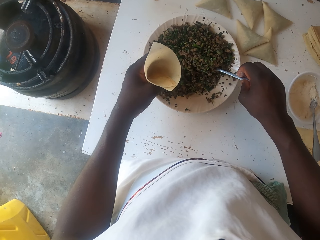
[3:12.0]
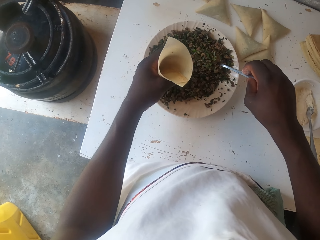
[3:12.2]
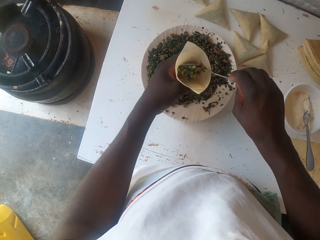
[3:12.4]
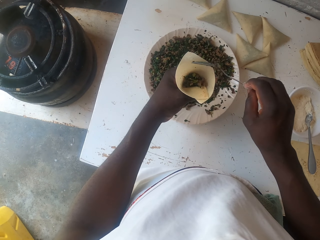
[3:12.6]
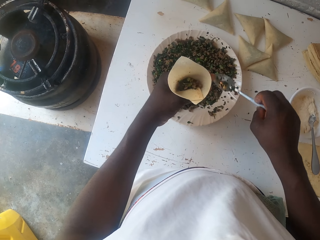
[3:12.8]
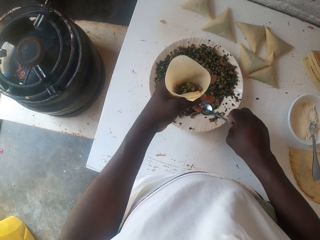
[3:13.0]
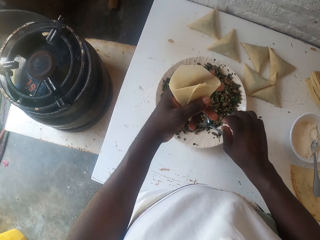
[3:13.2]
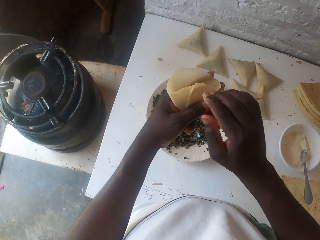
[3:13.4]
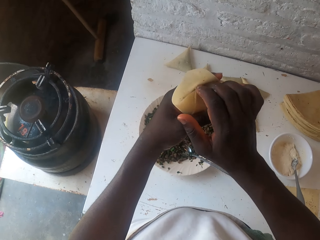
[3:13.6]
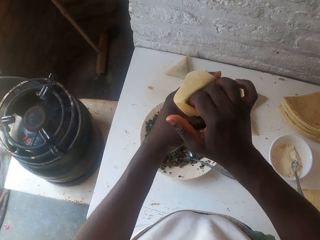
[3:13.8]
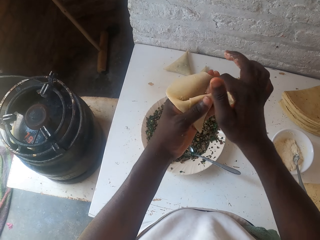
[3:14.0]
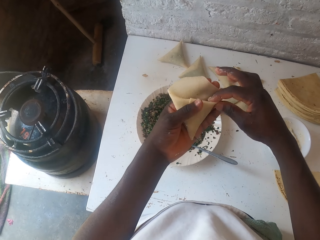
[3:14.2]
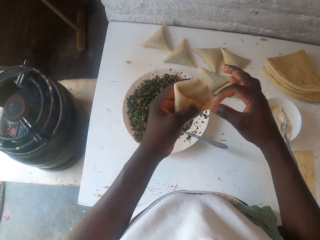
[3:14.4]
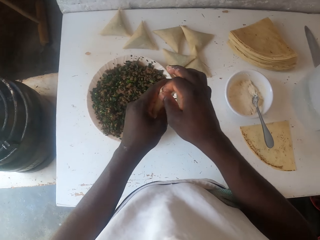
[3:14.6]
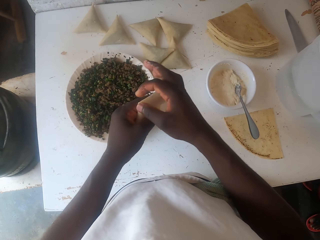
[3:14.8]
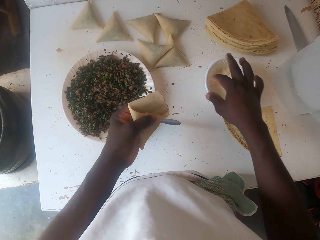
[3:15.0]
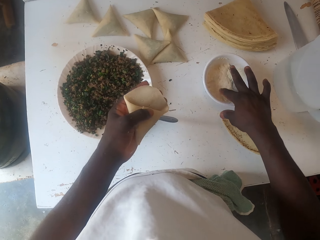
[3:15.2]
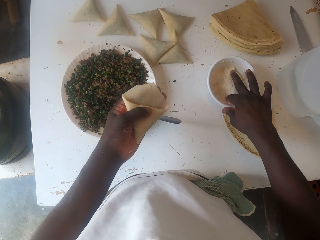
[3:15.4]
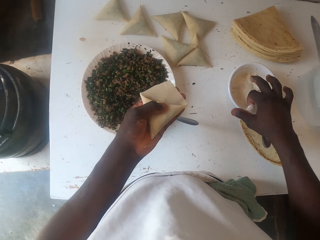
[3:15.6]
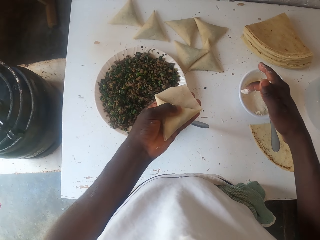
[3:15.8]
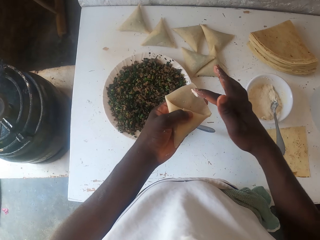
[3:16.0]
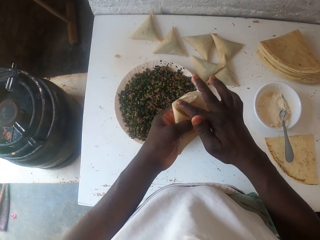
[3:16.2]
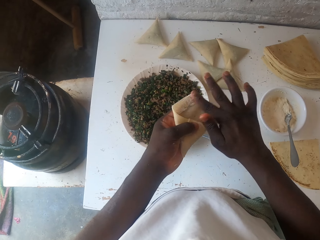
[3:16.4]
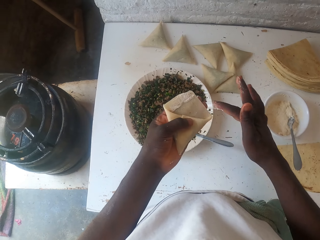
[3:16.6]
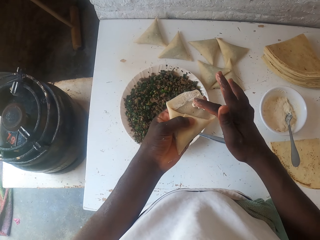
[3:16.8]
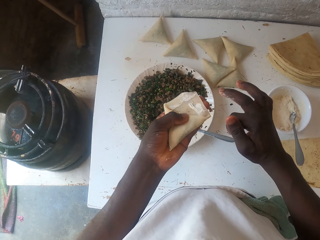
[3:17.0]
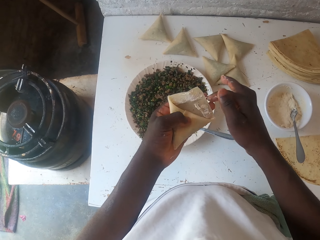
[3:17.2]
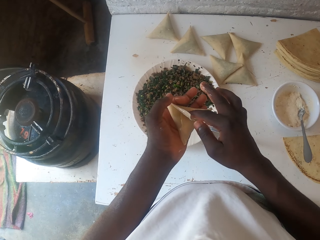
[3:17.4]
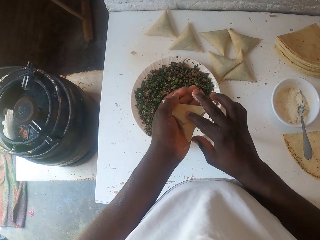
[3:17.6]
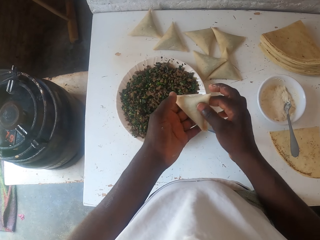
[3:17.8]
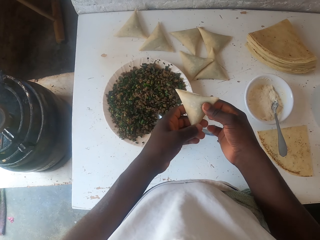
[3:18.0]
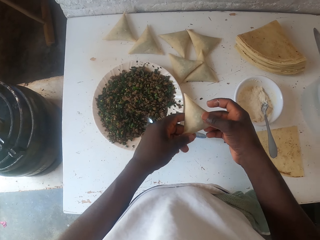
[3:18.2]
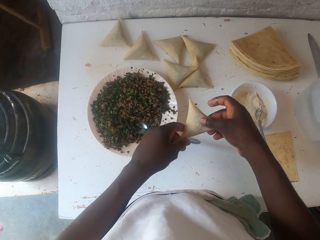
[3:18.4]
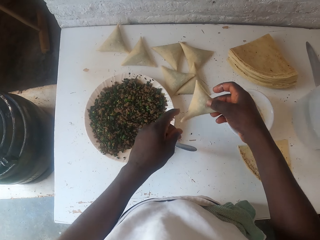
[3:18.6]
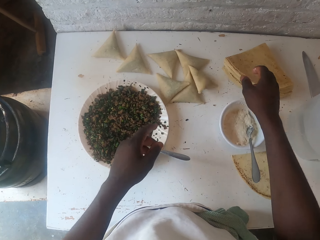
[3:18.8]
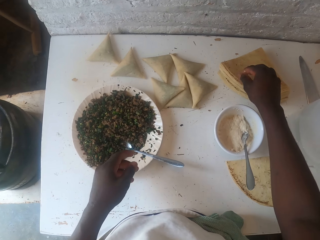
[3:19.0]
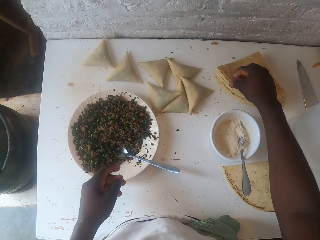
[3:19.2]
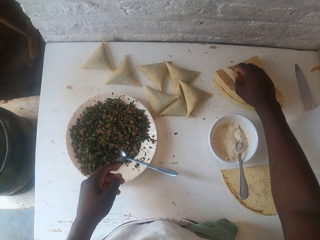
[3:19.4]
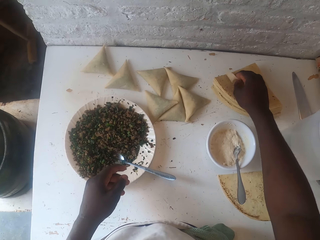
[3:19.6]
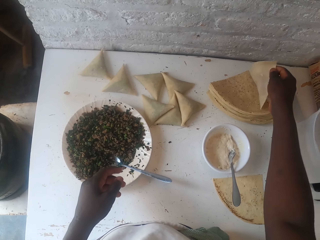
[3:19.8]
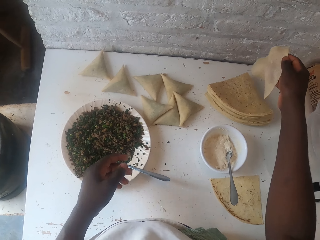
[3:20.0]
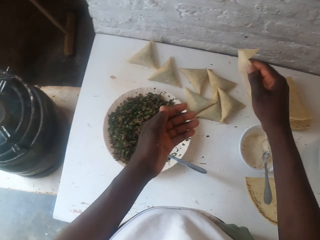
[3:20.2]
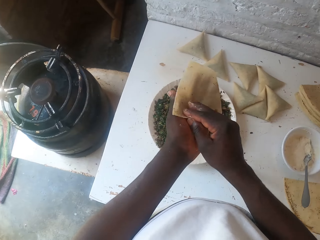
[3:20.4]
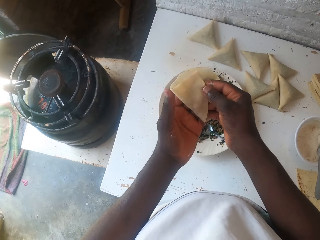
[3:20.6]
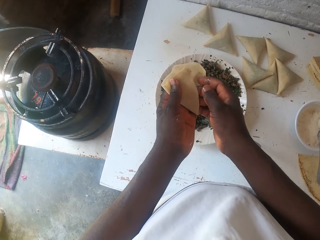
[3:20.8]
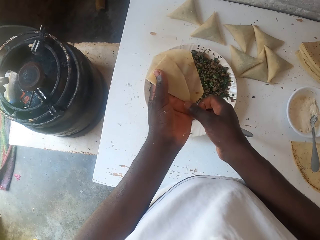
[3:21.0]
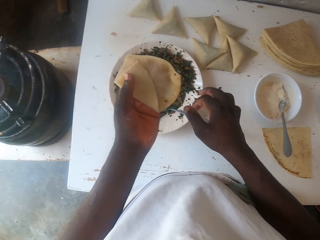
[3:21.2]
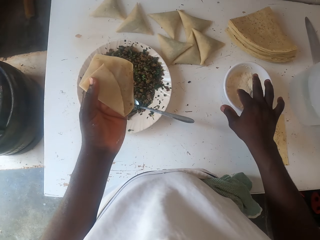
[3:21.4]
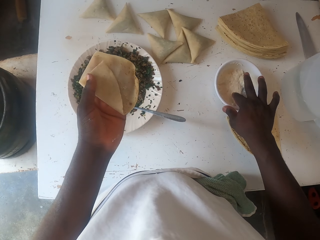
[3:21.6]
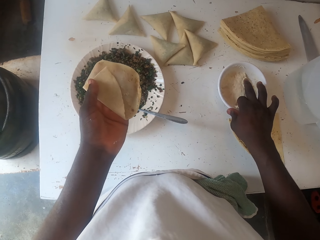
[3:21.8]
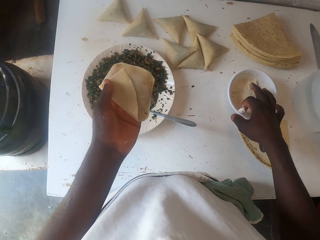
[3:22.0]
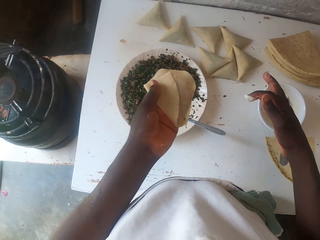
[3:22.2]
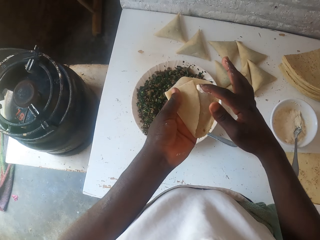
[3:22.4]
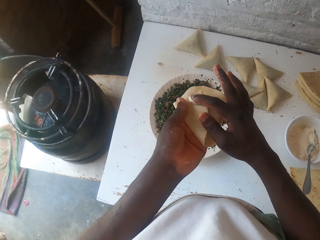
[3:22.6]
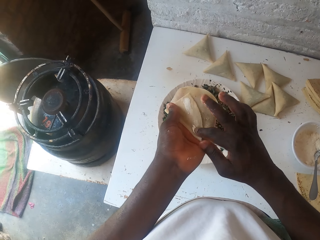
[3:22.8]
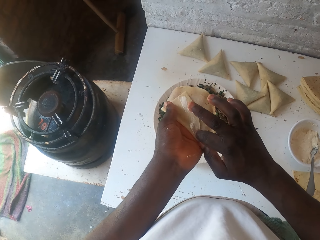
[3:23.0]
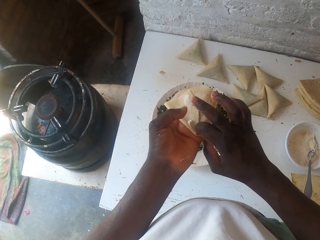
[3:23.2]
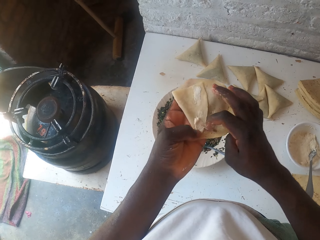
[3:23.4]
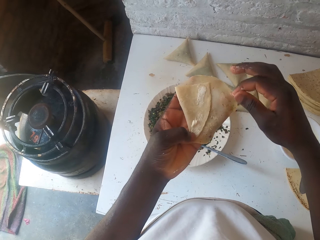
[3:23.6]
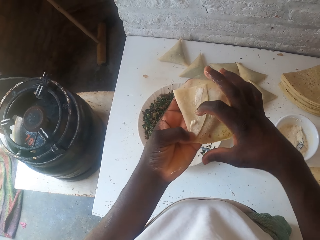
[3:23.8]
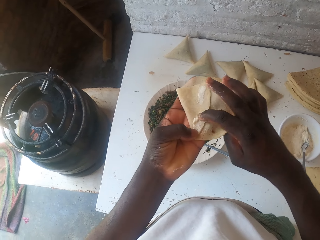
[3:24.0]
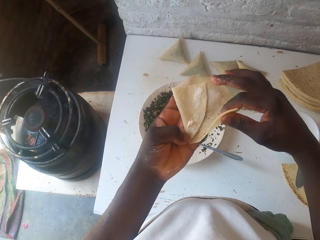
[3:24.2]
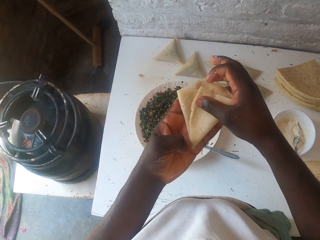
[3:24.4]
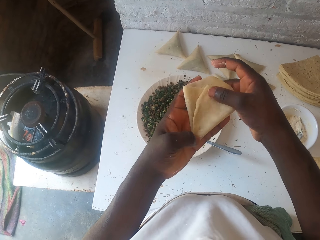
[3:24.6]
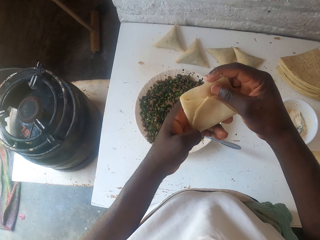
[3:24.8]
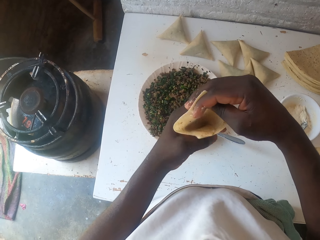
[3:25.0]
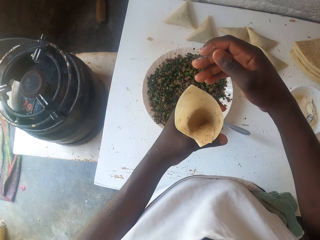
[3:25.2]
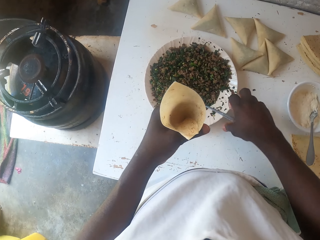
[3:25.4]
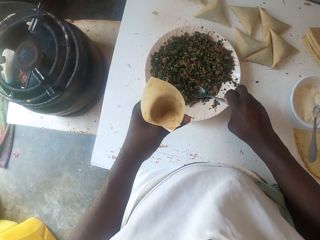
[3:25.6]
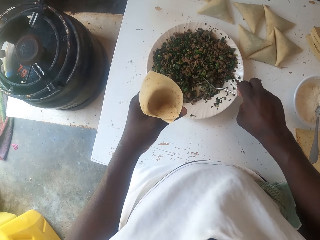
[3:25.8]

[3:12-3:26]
The camera wearer fills the samosa pastry pocket with the boiled peas. They place the spoon in the boiled peas plate. They fold the dough sheet. They seal the samosa pastry pocket. They moisten the samosa pastry pocket. They drop the samosa pocket on the table. They pick up the samosa pastry pocket. They fold the samosa pastry pocket. They pick up dough paste. They smear the dough paste on the dough sheet. They fold the dough sheet.

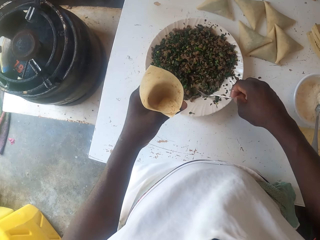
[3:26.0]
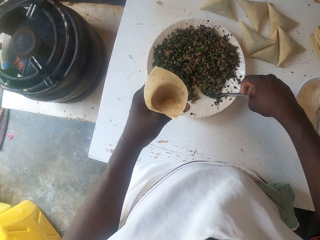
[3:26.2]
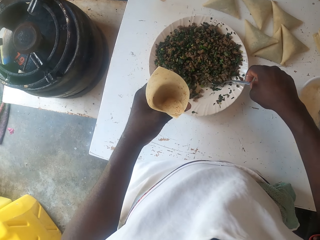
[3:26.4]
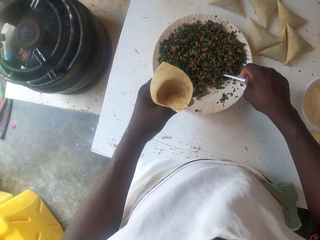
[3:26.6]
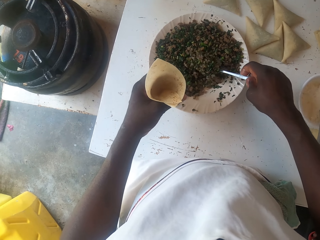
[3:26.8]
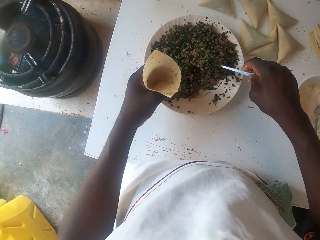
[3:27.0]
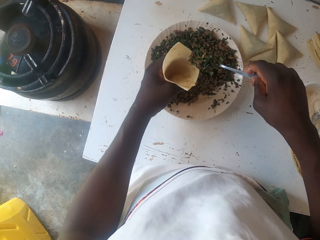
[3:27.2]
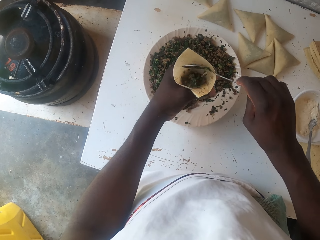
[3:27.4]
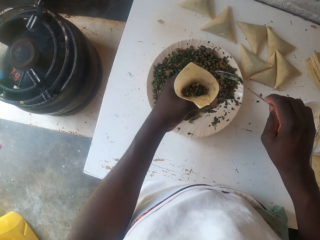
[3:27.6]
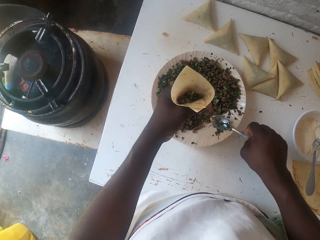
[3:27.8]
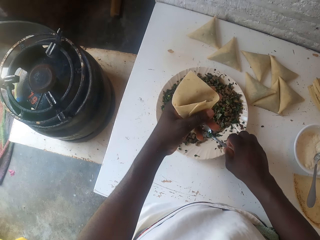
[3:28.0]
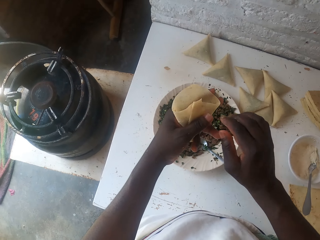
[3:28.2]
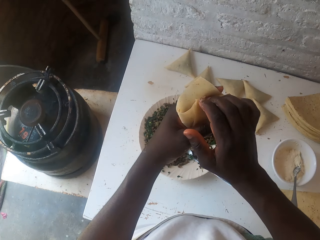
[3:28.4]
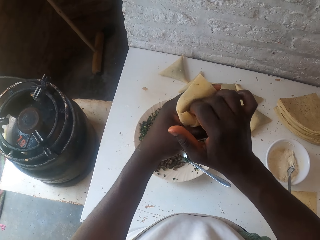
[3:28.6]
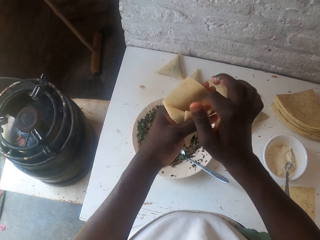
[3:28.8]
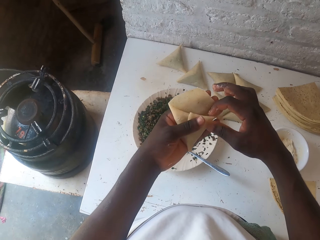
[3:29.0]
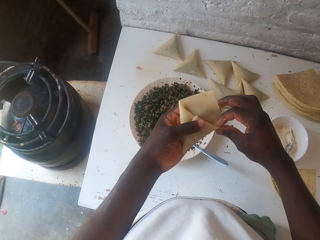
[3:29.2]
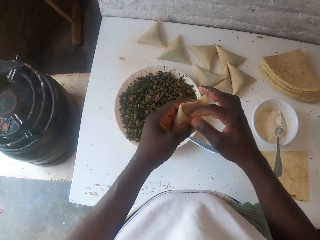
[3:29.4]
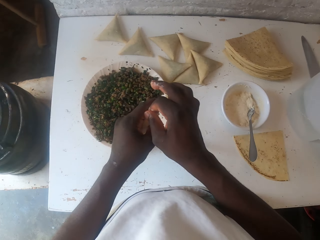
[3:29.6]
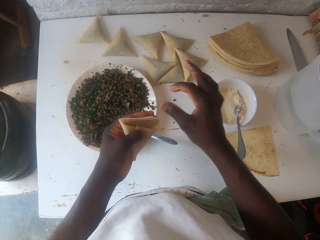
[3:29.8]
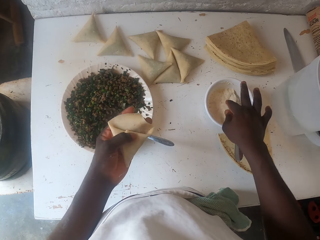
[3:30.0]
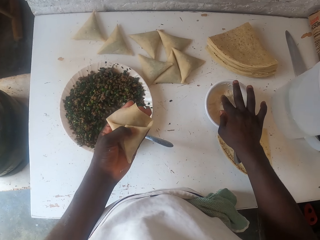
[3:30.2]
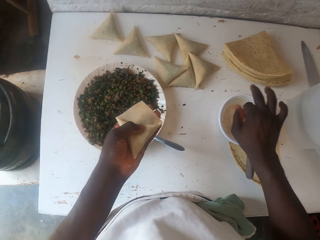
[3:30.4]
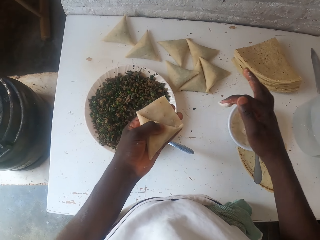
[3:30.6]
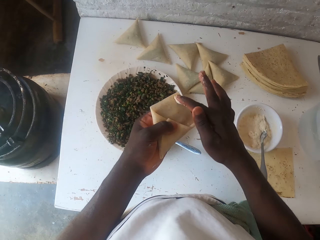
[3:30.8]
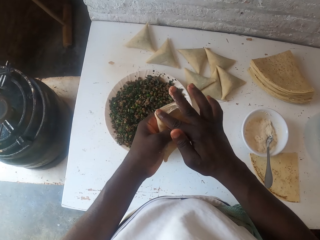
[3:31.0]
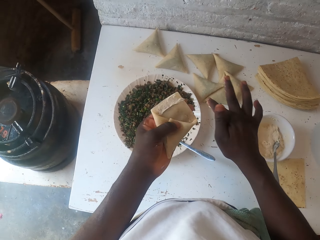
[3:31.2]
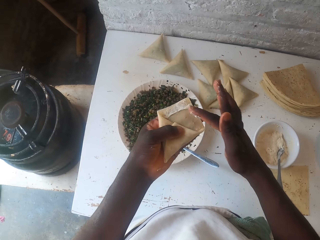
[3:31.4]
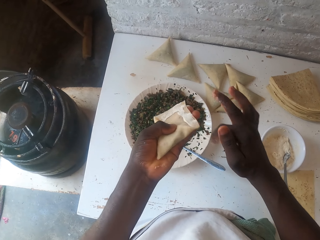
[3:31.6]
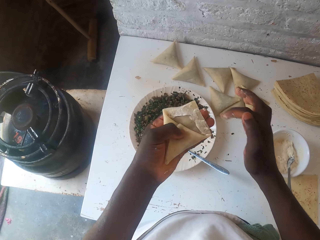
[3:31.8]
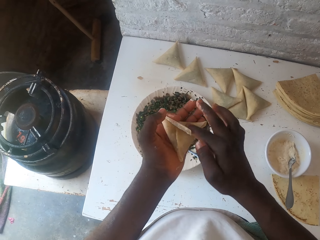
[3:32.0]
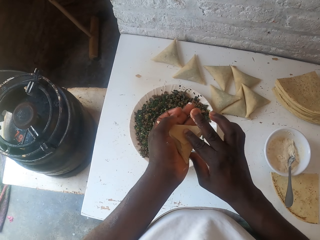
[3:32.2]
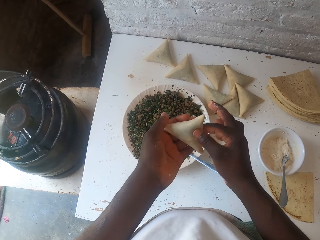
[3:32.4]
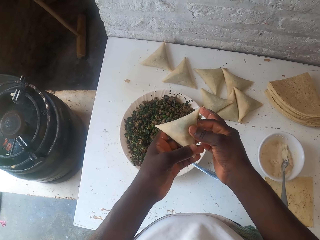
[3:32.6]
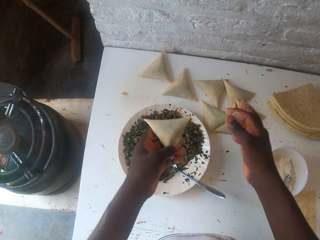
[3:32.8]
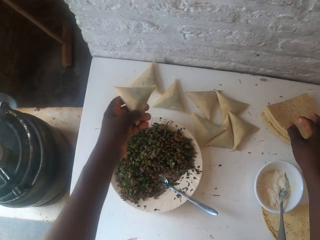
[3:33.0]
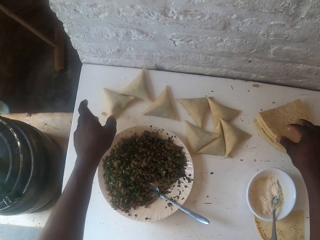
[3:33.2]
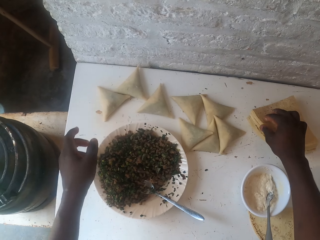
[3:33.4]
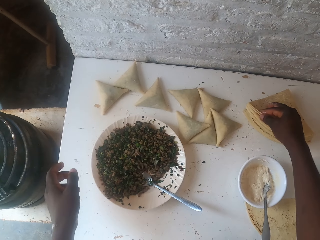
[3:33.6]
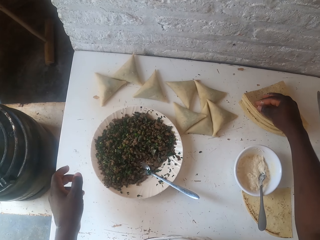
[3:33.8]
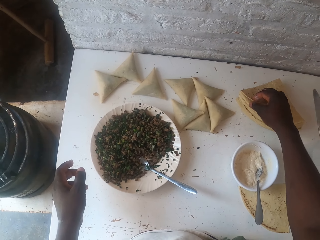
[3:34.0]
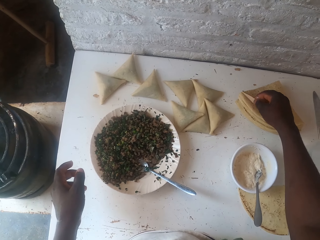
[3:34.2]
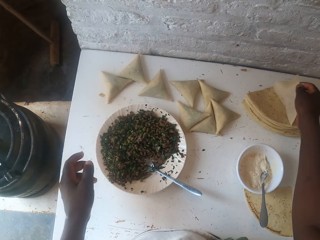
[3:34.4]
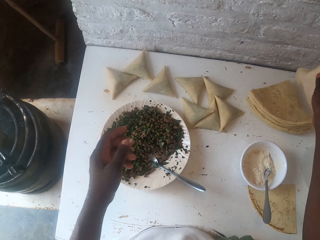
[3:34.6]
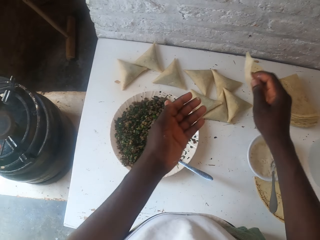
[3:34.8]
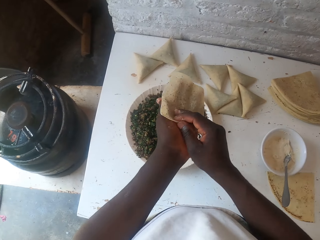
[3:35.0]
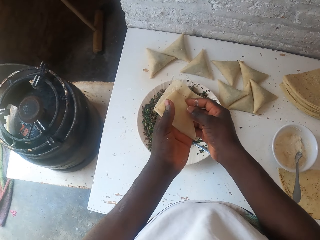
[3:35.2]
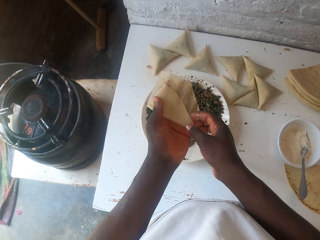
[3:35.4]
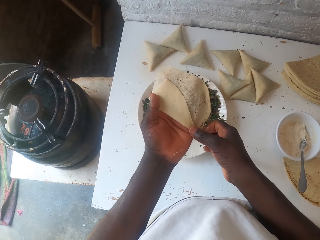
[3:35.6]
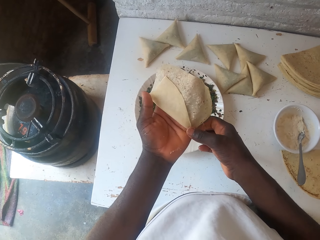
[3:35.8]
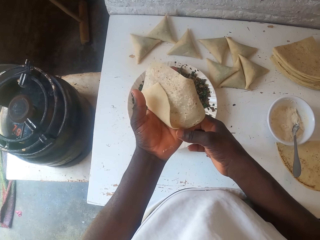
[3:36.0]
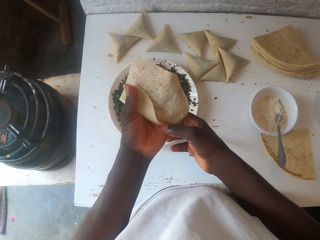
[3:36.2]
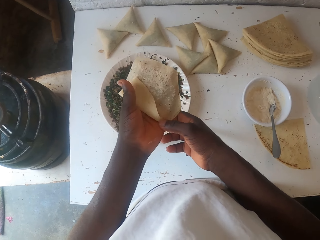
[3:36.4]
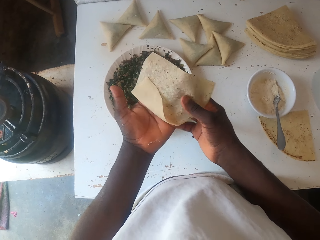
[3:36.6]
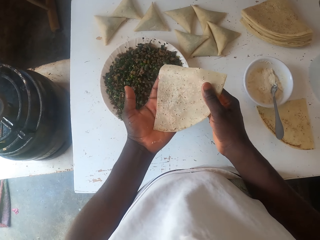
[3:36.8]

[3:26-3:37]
The camera wearer picks up the spoon. They scoop the boiled peas. They fill the samosa pastry pocket with the boiled peas. They place the spoon in the boiled peas plate. They seal the samosa pastry pocket. They moisten the samosa pastry pocket. They drop the samosa pocket on the table. They pick up the samosa pastry pocket. They fold the samosa pastry pocket.
